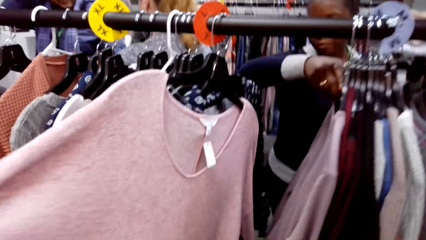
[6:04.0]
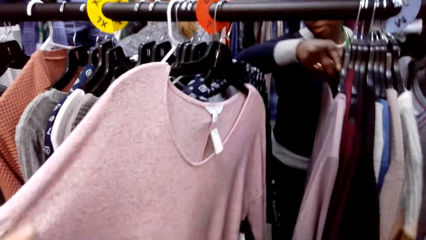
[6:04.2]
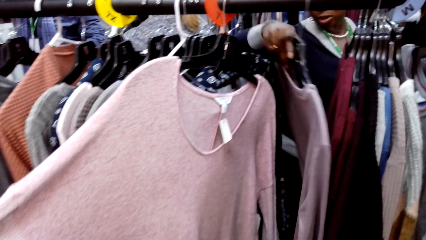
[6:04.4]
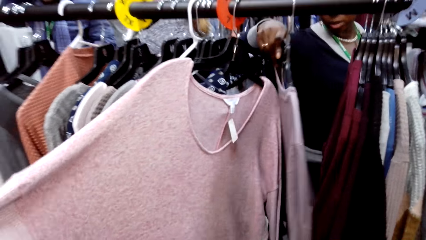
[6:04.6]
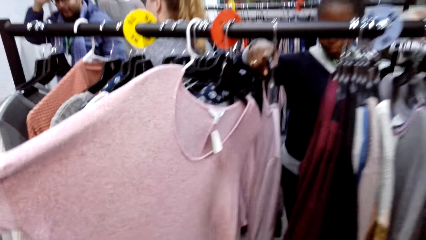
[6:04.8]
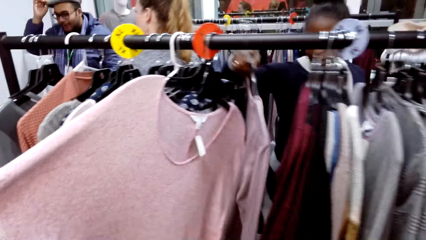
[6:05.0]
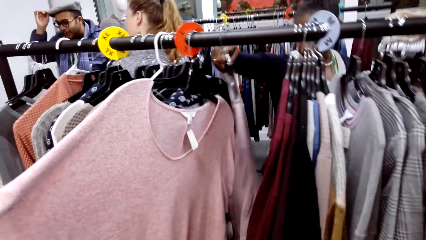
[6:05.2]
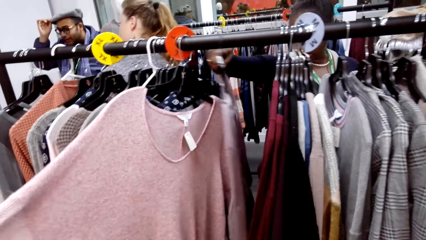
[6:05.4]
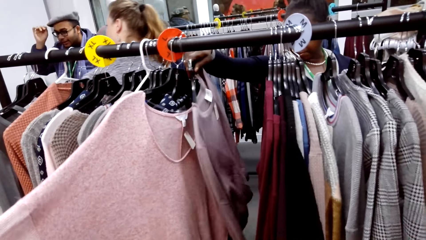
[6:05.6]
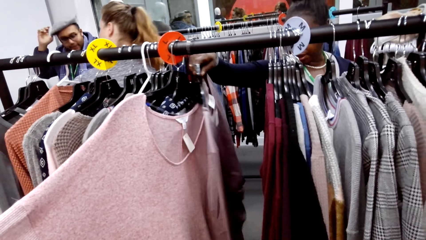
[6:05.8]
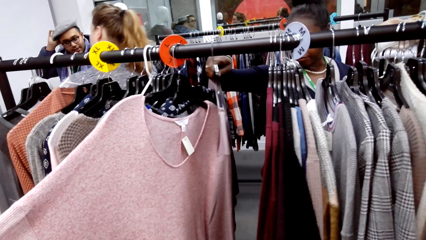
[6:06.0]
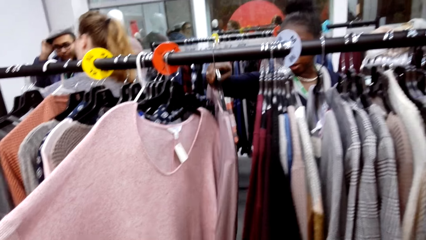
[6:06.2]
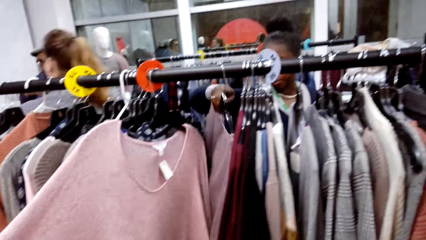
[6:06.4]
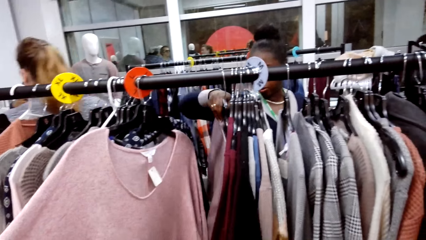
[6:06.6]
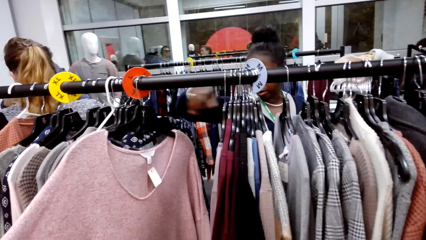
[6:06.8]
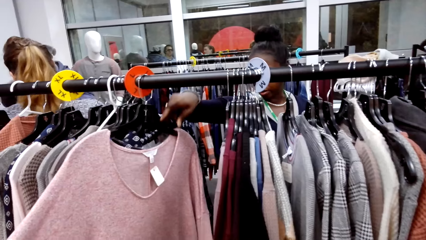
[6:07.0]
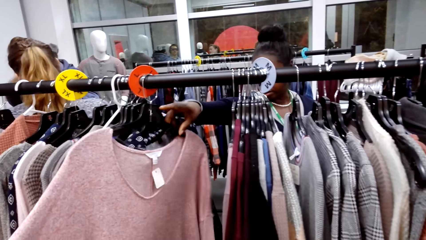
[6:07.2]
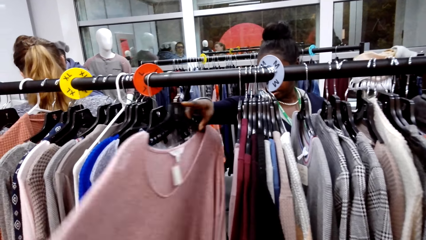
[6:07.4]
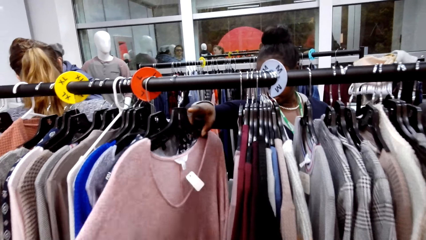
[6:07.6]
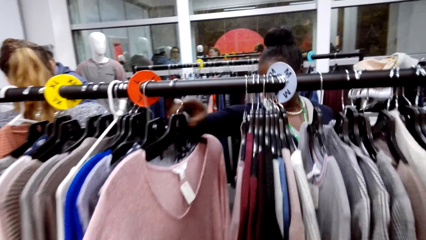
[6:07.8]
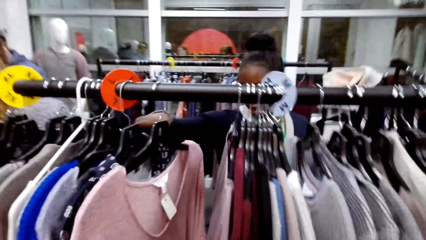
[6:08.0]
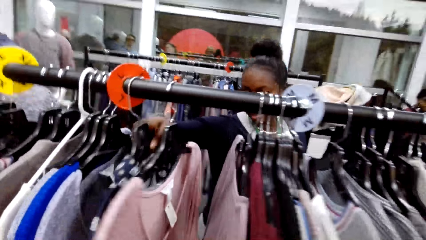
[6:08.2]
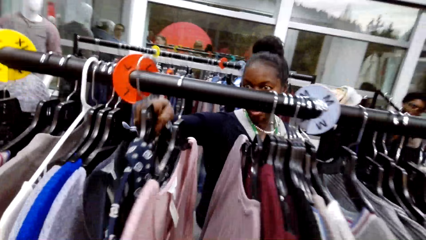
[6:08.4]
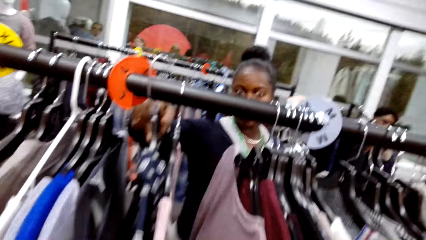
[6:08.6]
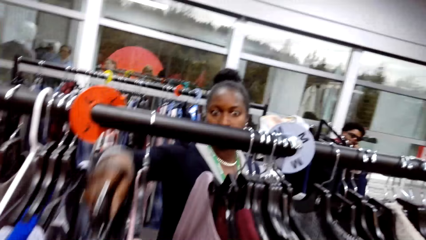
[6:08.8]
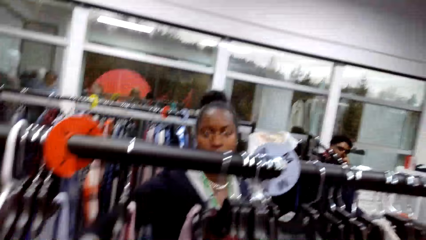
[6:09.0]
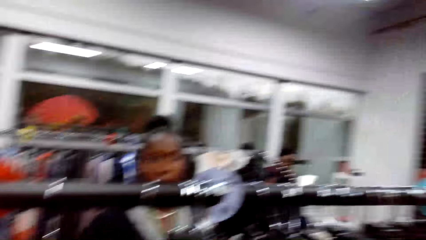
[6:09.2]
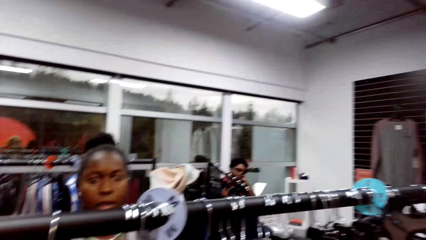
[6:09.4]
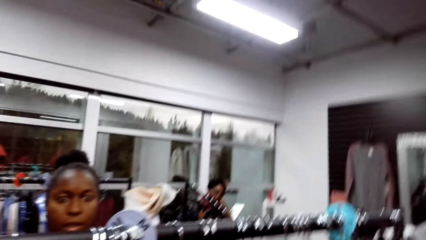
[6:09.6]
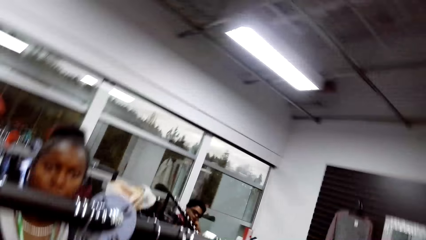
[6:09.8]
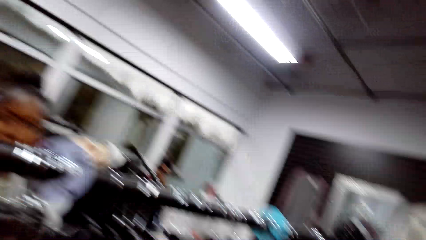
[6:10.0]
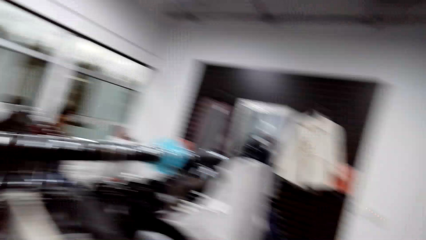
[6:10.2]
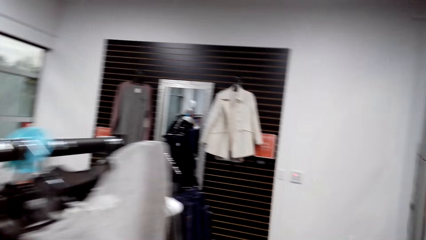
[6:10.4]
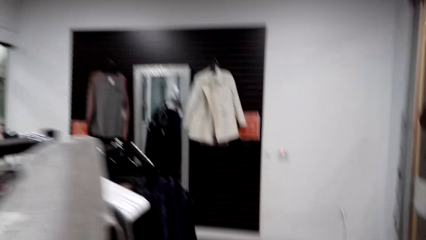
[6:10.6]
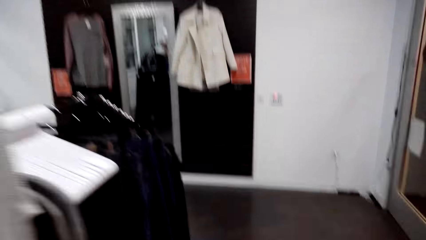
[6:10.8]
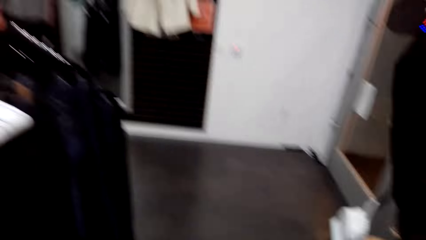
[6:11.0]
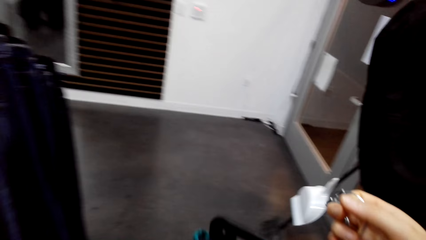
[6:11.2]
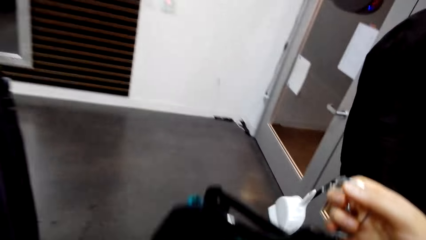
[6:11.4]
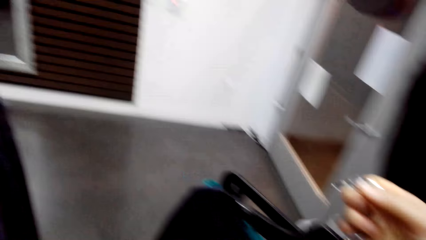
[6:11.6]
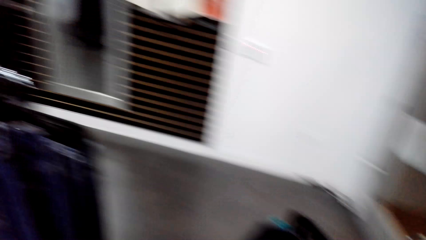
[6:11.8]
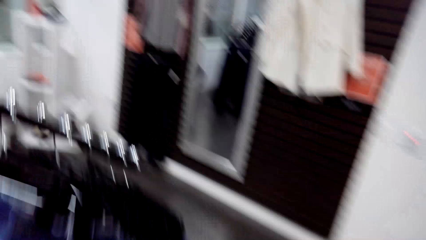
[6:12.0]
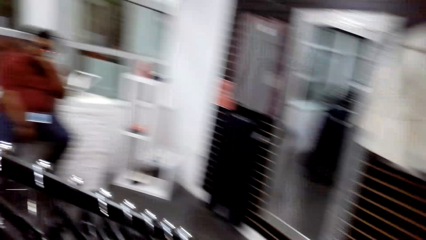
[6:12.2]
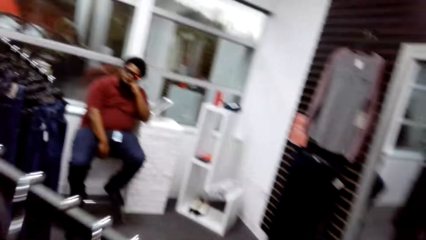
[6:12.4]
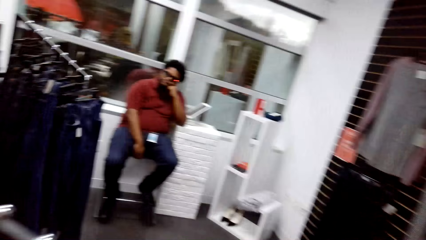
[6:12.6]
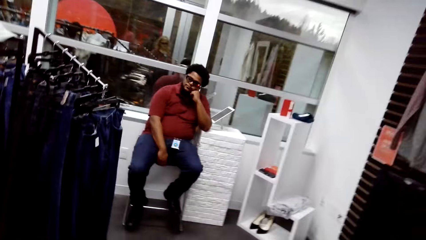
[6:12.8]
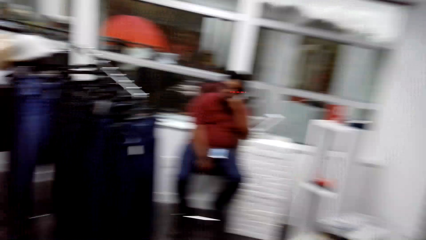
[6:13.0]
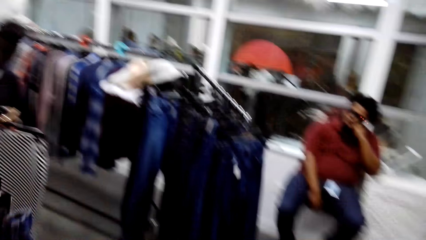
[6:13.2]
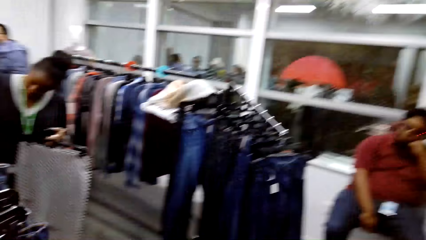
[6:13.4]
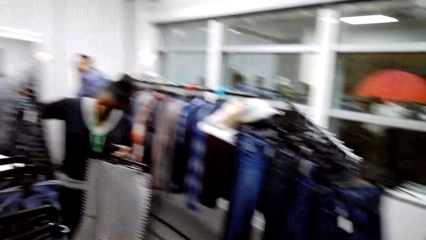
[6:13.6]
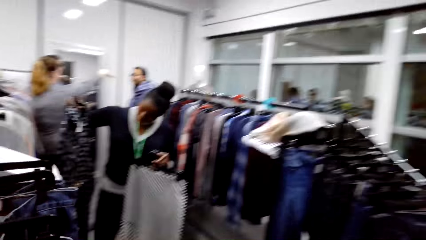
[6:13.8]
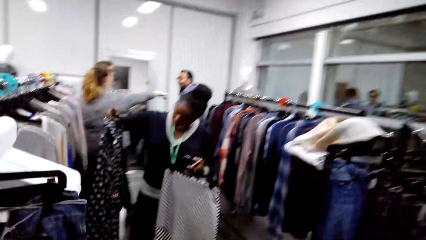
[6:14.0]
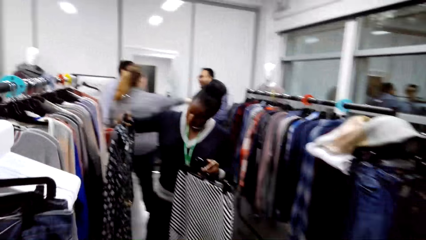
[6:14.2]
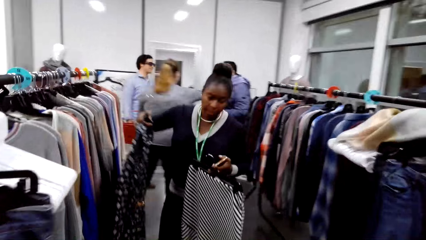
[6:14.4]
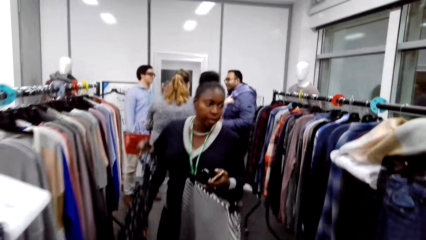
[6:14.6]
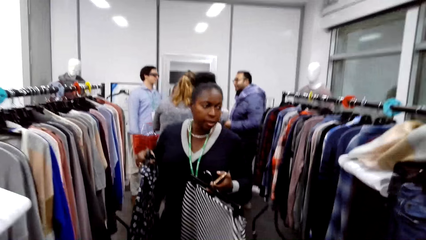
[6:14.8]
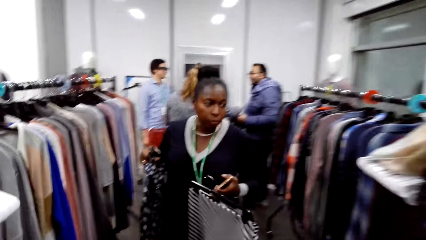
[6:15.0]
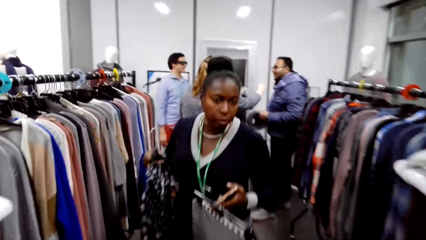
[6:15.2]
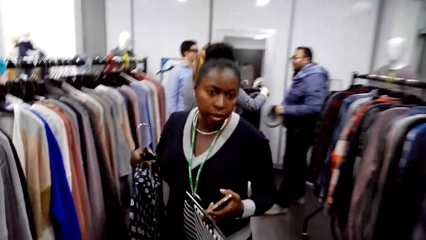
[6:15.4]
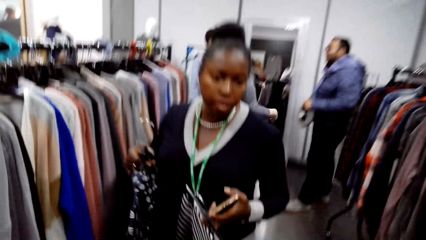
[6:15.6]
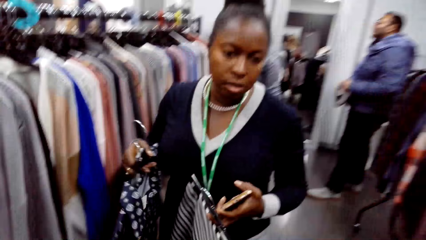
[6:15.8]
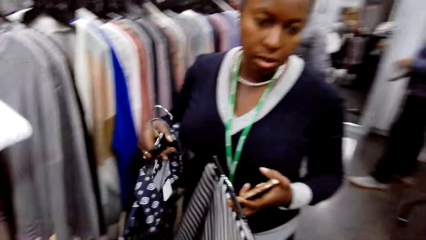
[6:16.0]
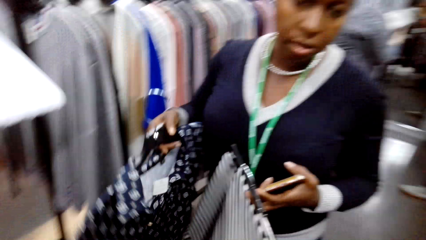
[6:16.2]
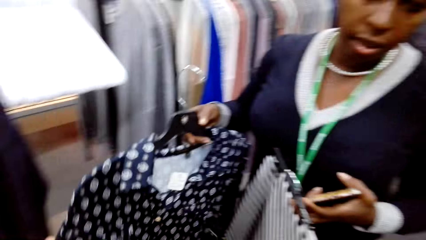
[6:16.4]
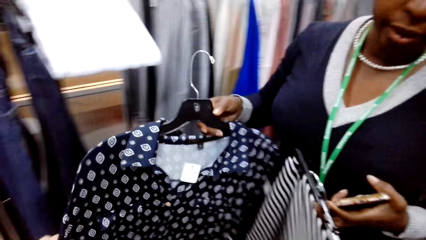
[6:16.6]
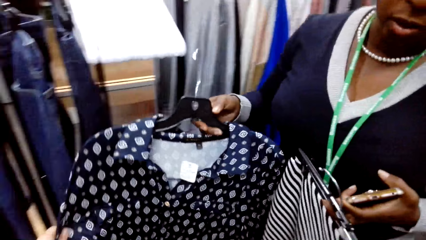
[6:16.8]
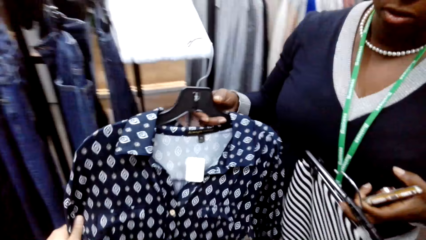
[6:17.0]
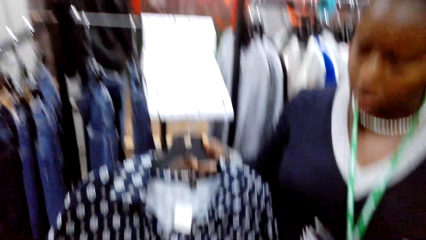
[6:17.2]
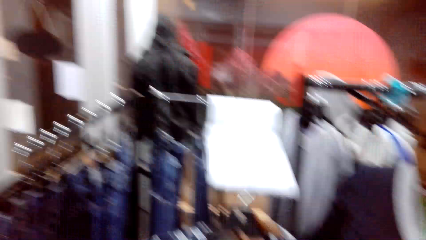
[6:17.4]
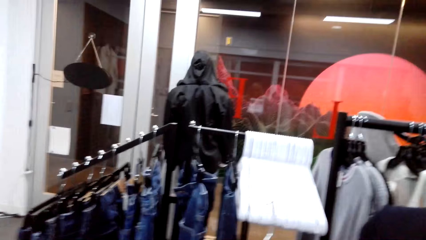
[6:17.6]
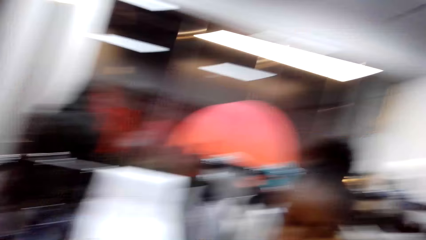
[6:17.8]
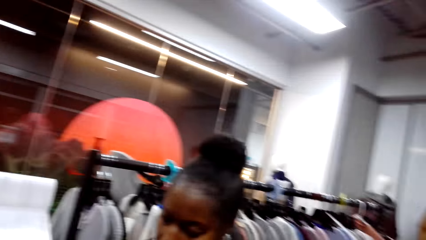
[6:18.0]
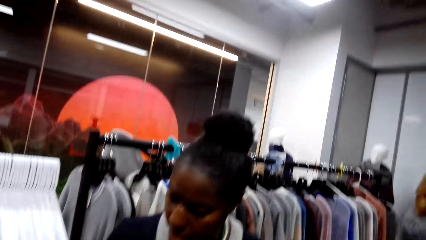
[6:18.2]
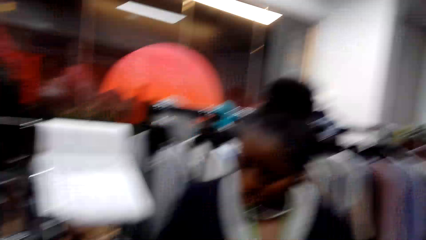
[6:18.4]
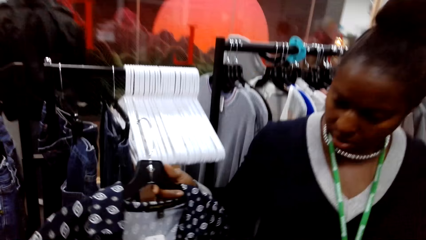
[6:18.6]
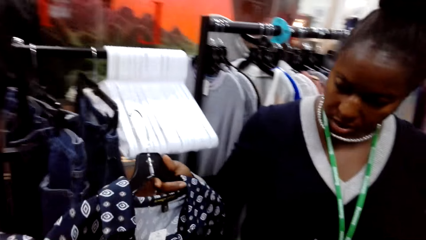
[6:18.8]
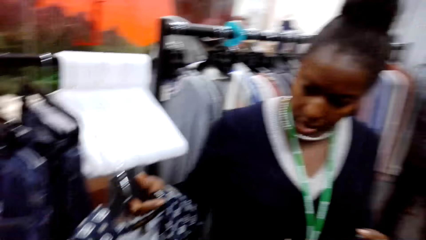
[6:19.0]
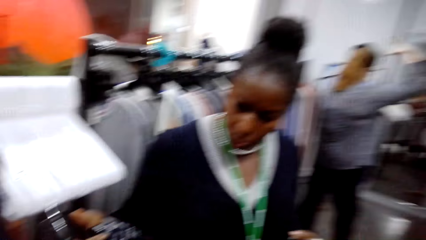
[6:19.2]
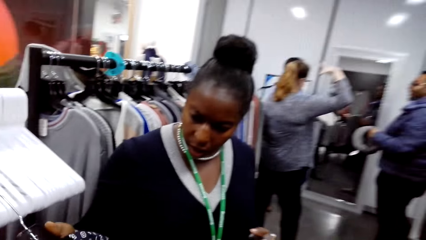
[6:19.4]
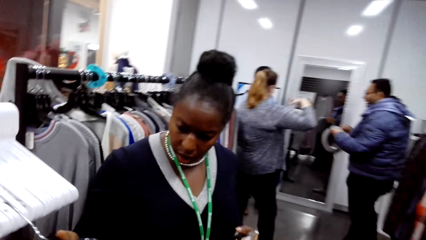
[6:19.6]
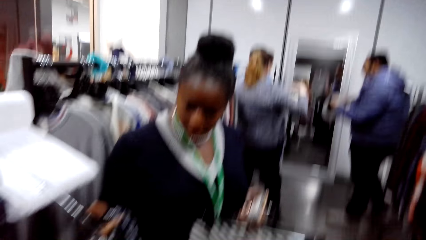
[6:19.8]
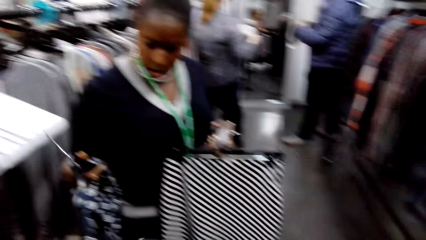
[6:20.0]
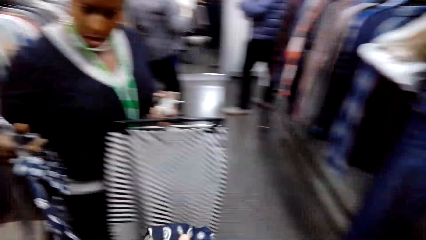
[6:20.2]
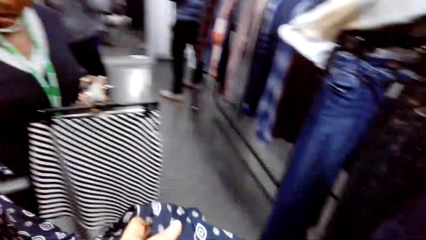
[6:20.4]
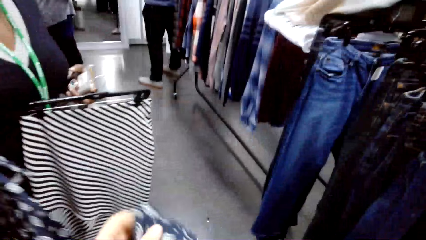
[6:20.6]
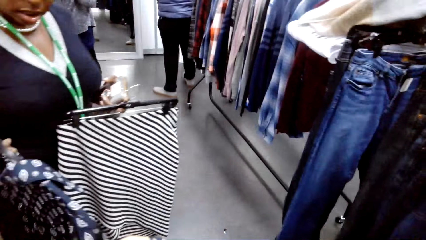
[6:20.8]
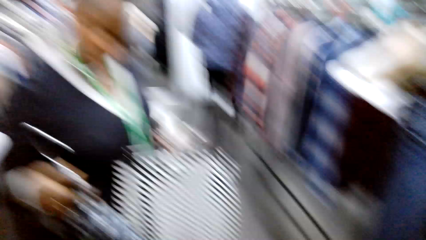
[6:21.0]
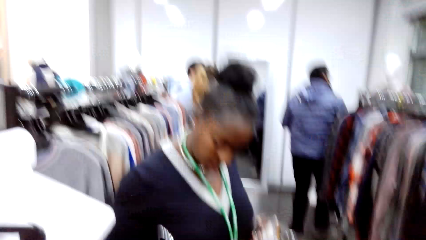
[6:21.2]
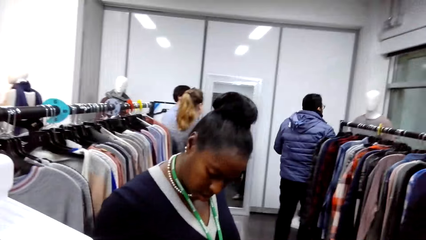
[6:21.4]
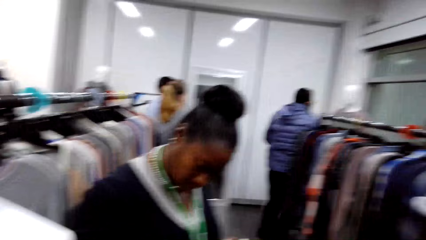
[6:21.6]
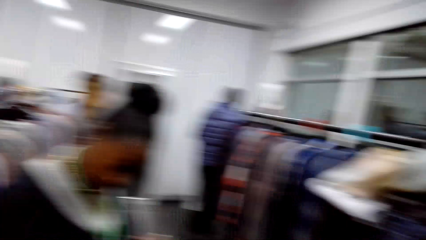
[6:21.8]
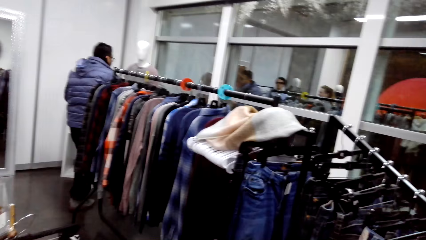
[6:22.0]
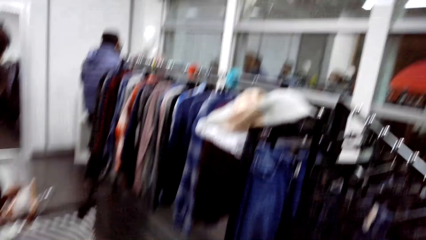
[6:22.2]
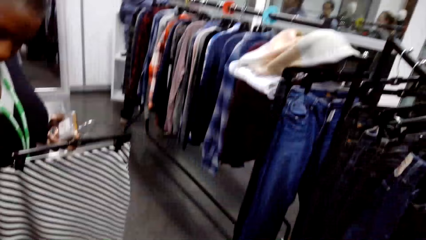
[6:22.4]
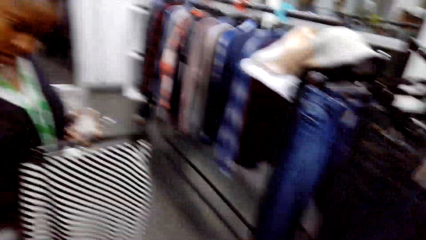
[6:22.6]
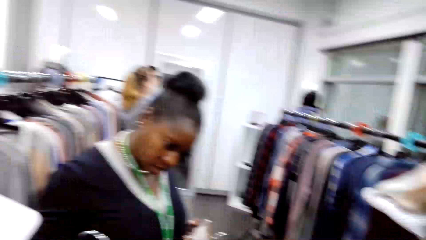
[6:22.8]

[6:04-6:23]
The camera wearer looks through the shirts. A woman looks through the shirts. The camera wearer converses with the woman. They hold some clothes, walk around the clothes in the store, and converse with the woman. The woman holds a cellphone and holds a shirt and skirt with a hanger. The camera wearer converses with the woman. They advise the woman. The woman holds the shirt and skirt and holds the cellphone. The camera wearer touches the shirt.
